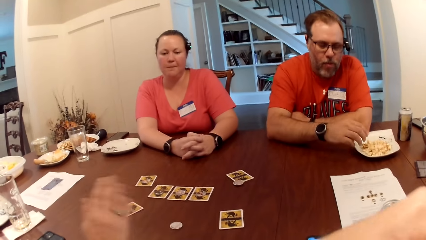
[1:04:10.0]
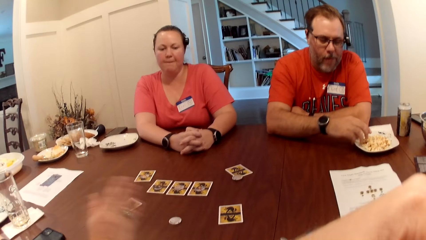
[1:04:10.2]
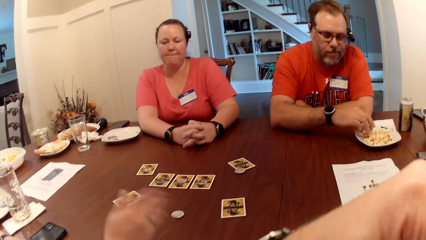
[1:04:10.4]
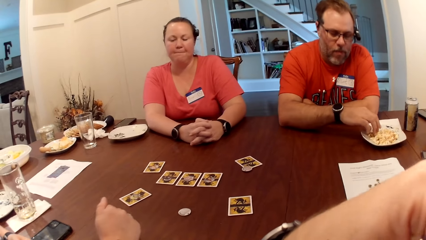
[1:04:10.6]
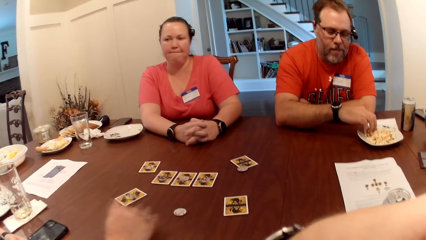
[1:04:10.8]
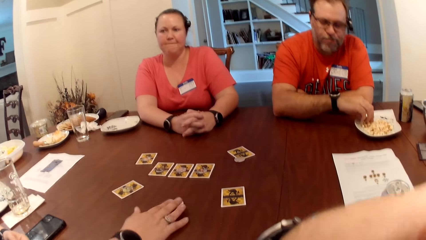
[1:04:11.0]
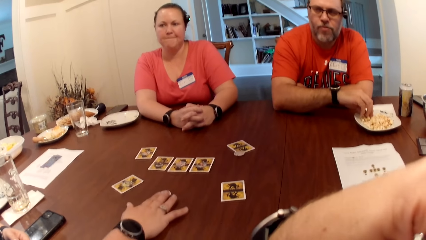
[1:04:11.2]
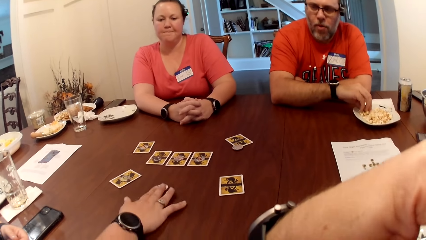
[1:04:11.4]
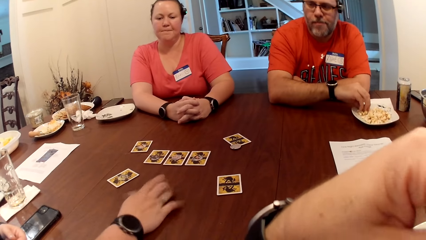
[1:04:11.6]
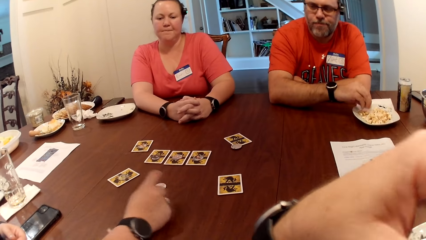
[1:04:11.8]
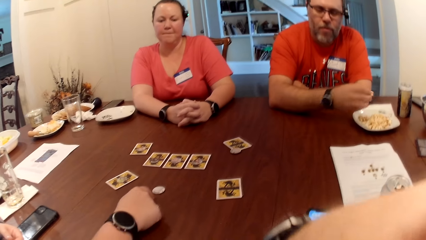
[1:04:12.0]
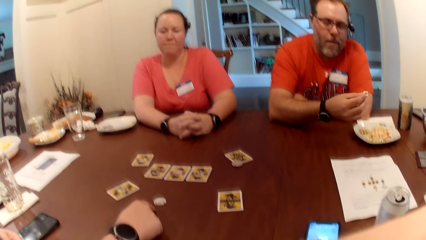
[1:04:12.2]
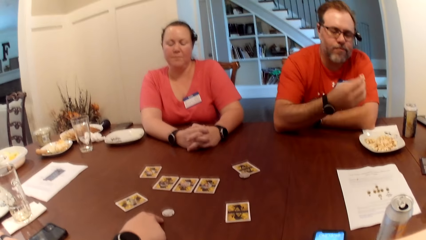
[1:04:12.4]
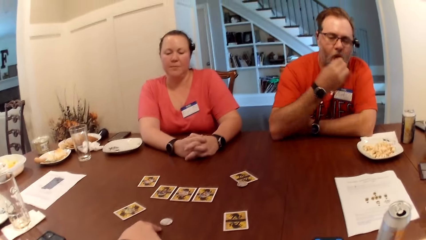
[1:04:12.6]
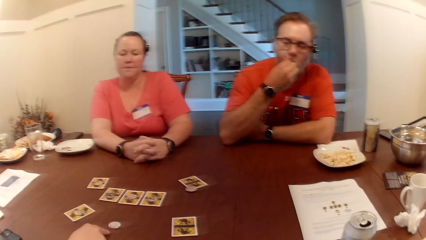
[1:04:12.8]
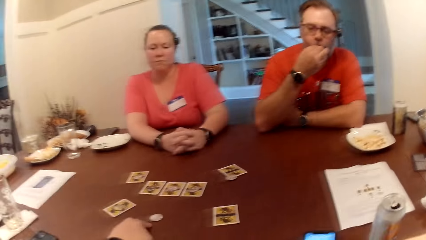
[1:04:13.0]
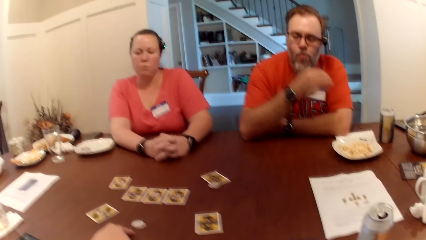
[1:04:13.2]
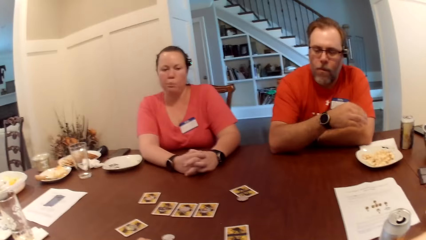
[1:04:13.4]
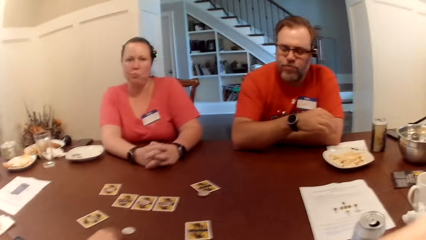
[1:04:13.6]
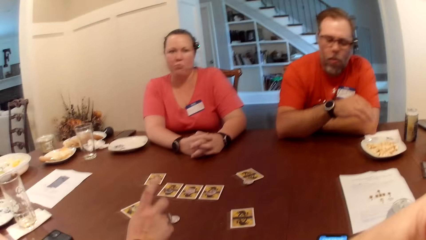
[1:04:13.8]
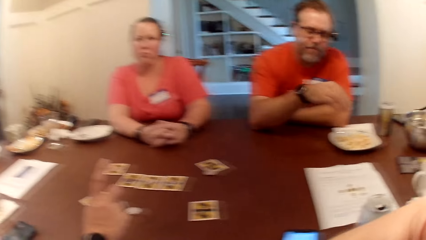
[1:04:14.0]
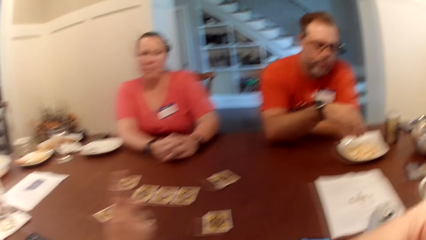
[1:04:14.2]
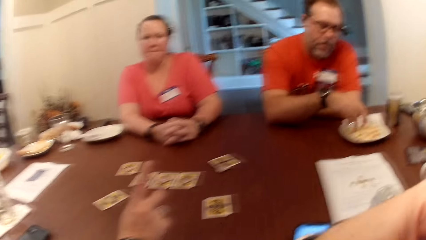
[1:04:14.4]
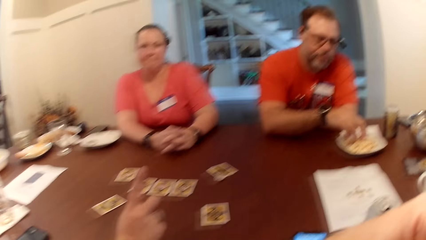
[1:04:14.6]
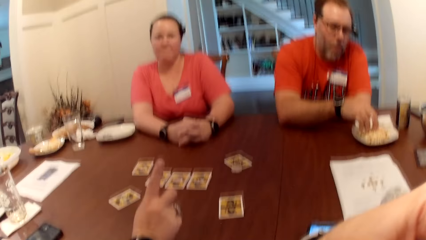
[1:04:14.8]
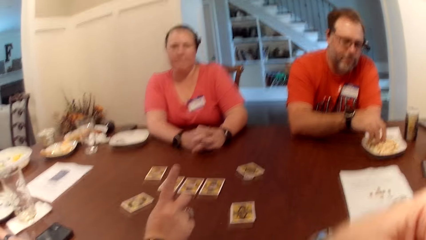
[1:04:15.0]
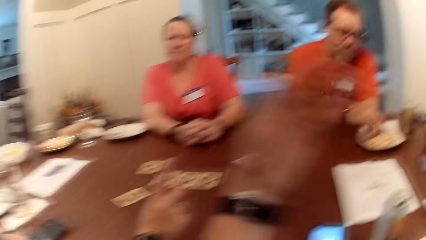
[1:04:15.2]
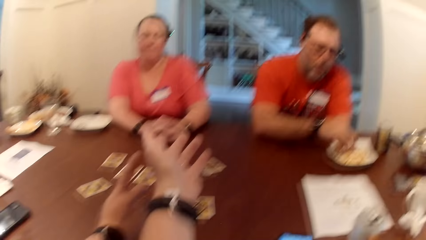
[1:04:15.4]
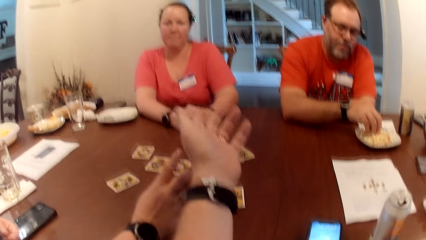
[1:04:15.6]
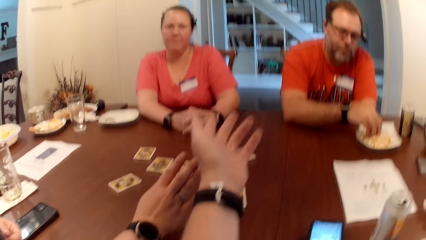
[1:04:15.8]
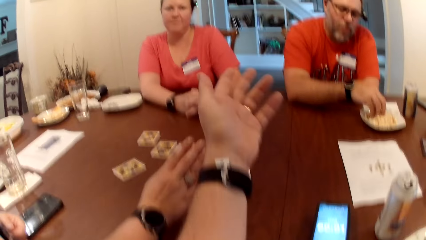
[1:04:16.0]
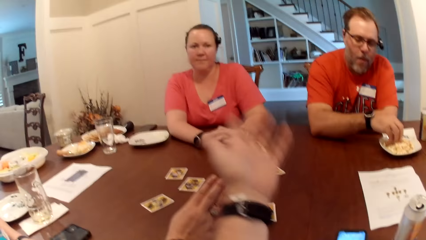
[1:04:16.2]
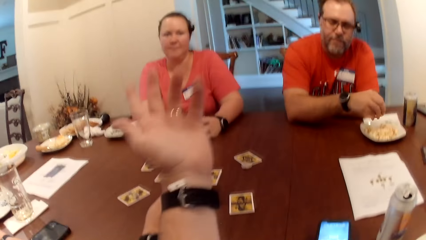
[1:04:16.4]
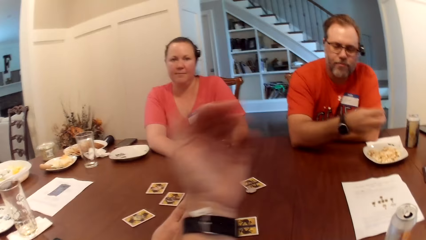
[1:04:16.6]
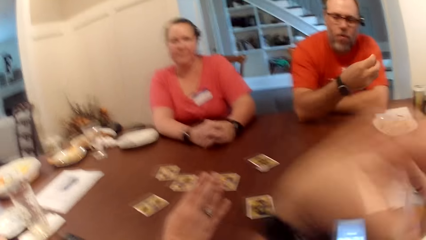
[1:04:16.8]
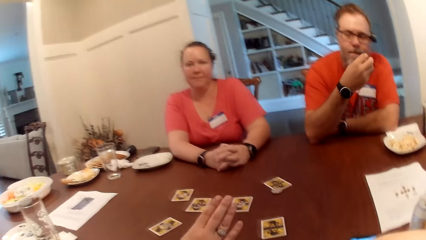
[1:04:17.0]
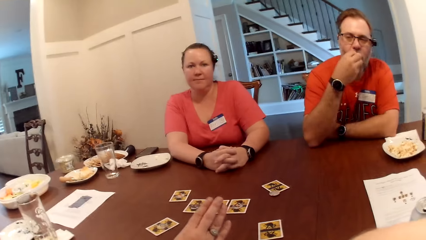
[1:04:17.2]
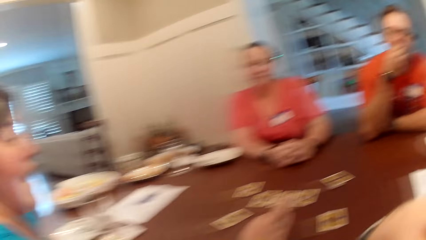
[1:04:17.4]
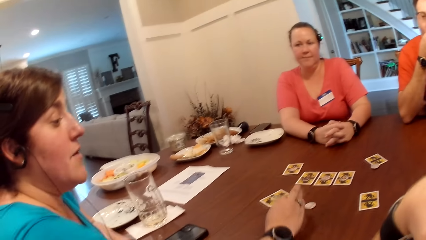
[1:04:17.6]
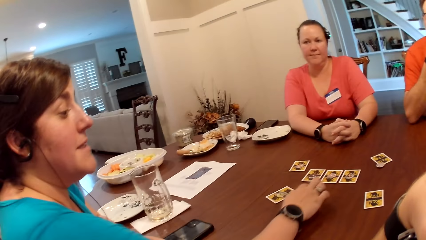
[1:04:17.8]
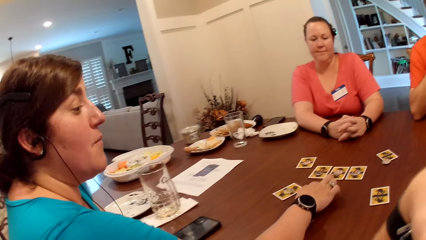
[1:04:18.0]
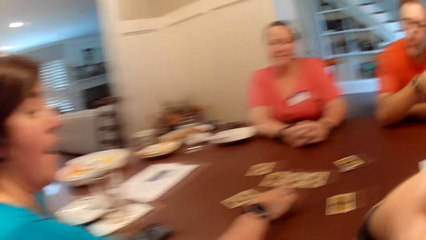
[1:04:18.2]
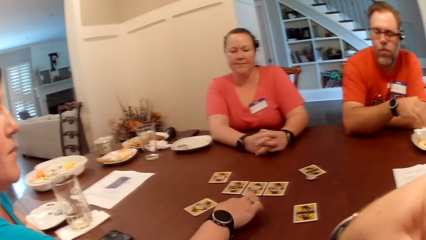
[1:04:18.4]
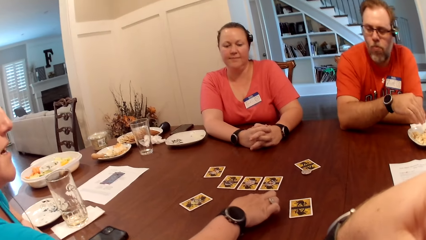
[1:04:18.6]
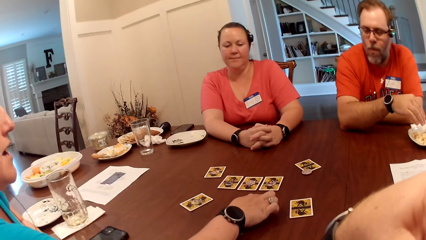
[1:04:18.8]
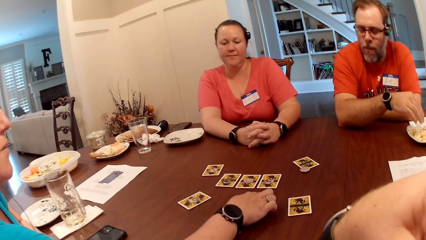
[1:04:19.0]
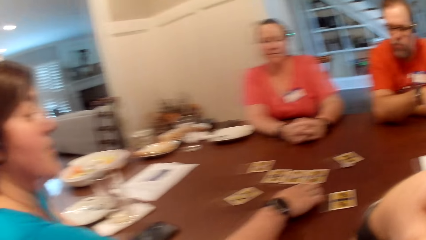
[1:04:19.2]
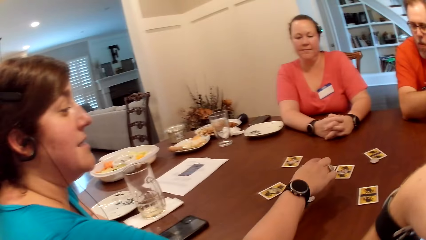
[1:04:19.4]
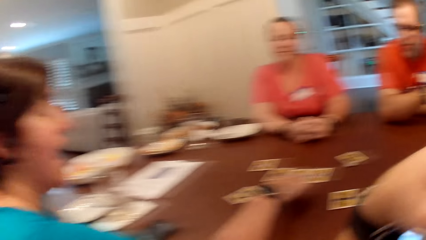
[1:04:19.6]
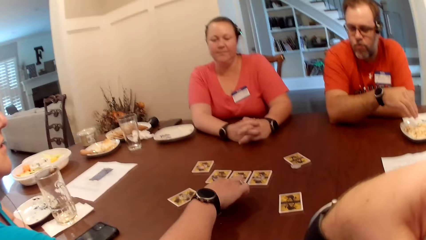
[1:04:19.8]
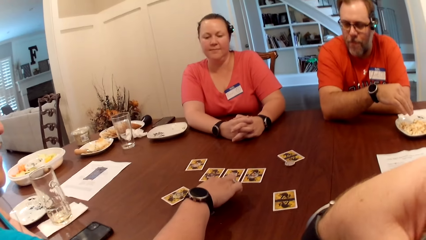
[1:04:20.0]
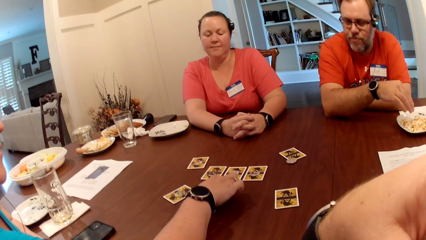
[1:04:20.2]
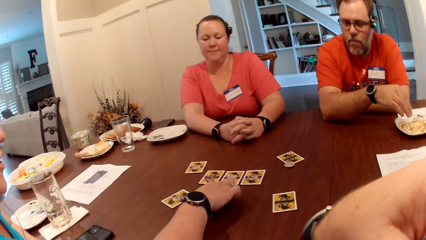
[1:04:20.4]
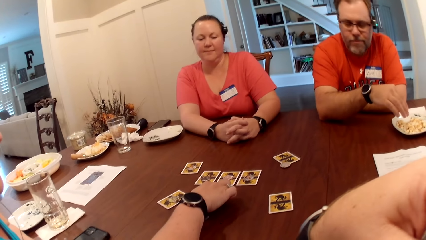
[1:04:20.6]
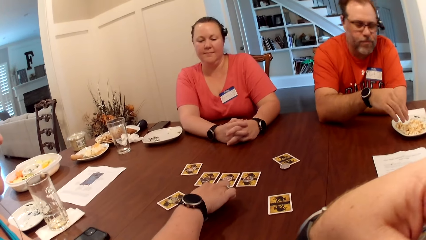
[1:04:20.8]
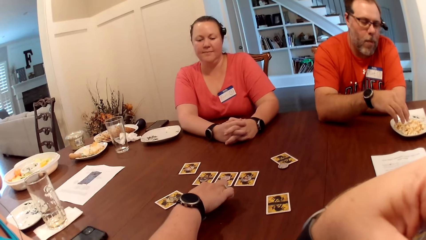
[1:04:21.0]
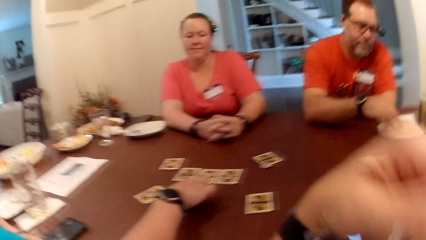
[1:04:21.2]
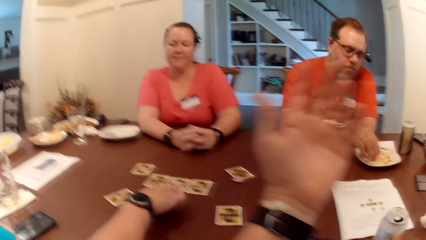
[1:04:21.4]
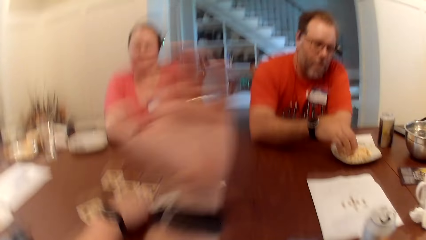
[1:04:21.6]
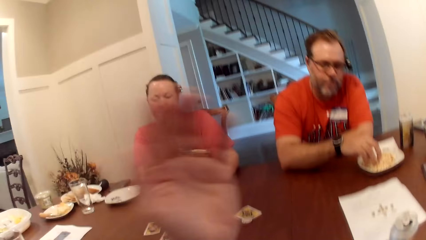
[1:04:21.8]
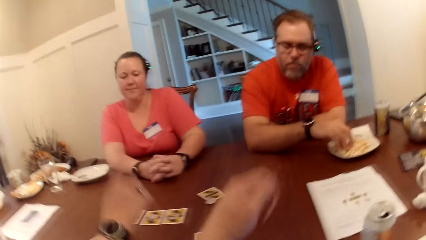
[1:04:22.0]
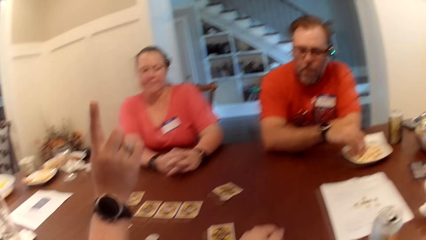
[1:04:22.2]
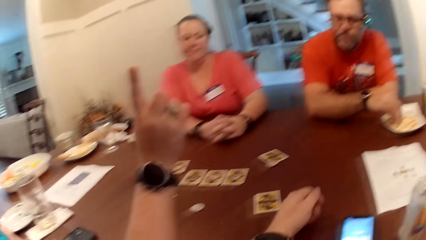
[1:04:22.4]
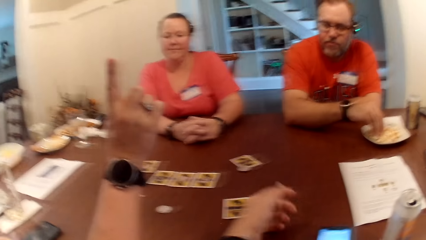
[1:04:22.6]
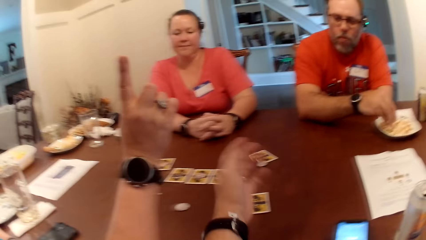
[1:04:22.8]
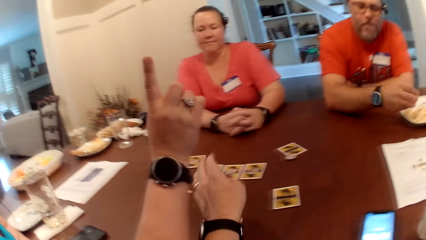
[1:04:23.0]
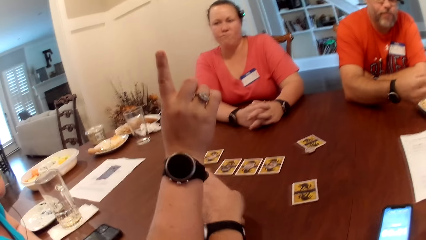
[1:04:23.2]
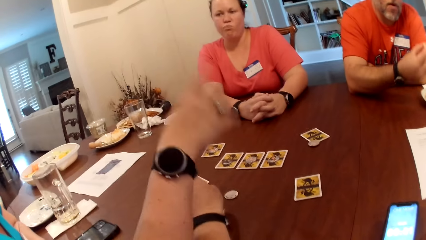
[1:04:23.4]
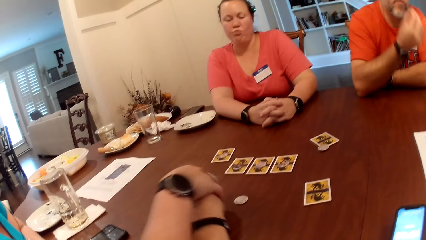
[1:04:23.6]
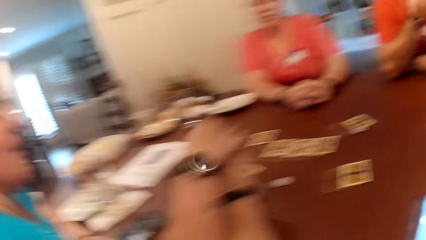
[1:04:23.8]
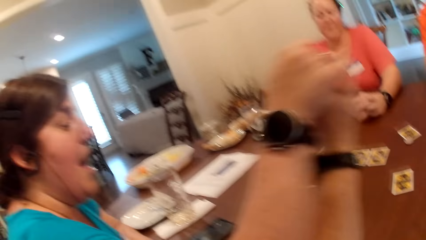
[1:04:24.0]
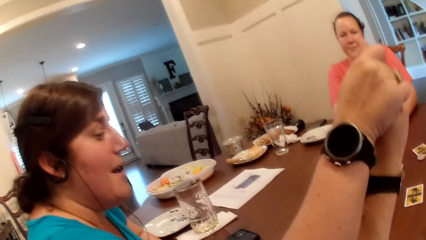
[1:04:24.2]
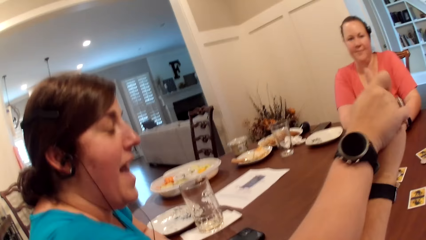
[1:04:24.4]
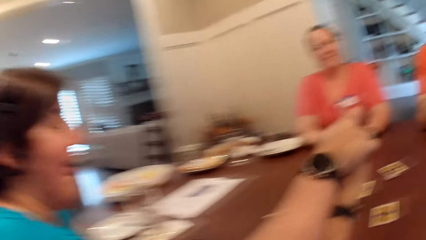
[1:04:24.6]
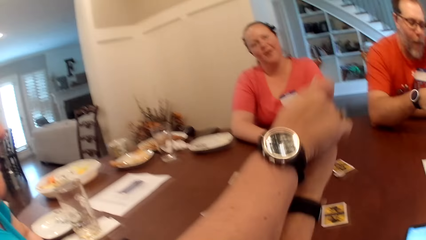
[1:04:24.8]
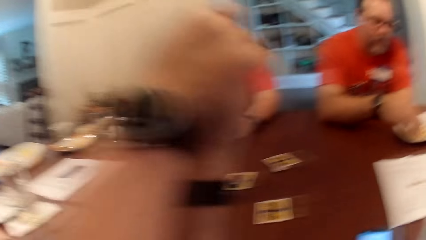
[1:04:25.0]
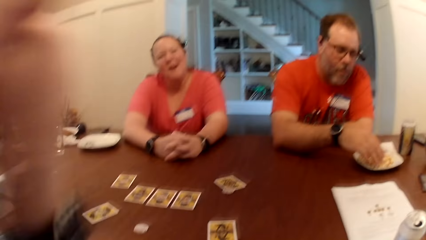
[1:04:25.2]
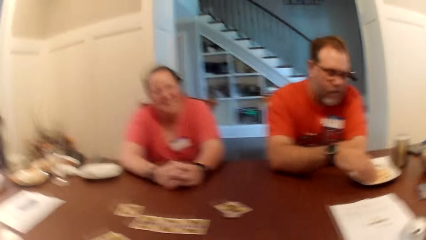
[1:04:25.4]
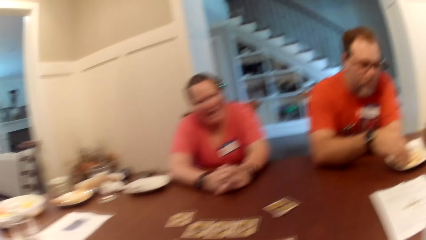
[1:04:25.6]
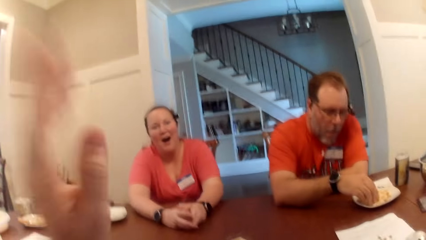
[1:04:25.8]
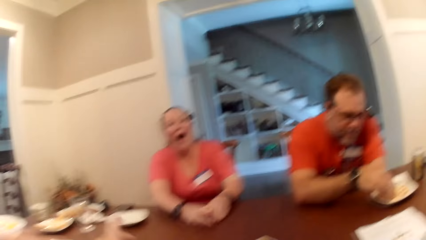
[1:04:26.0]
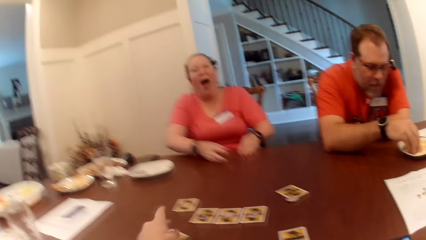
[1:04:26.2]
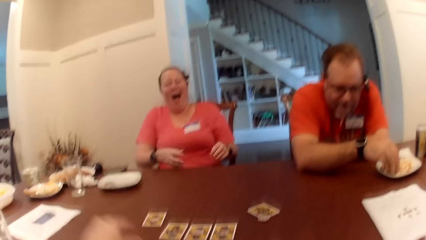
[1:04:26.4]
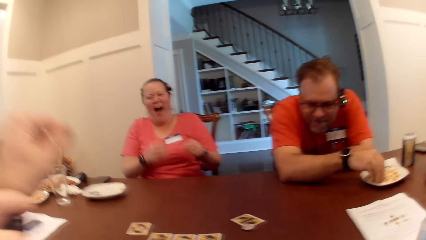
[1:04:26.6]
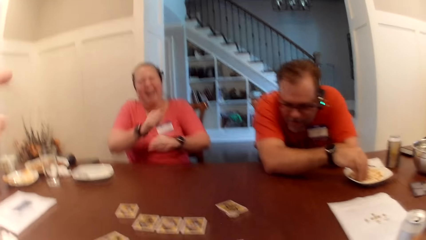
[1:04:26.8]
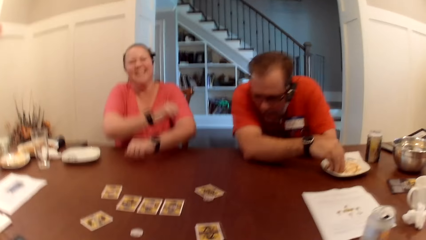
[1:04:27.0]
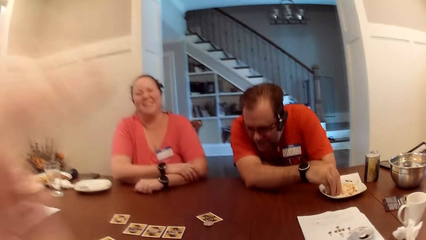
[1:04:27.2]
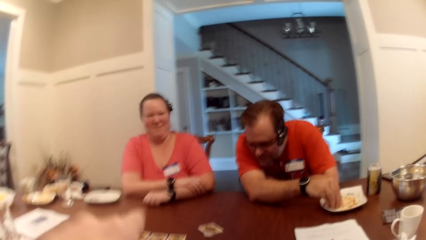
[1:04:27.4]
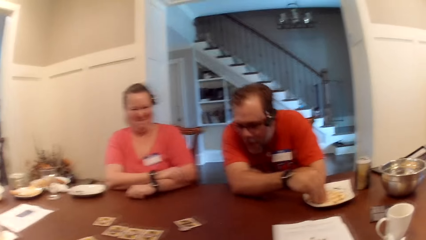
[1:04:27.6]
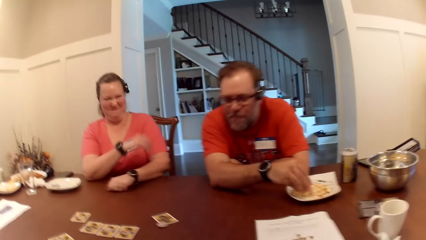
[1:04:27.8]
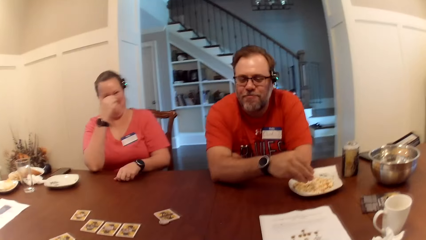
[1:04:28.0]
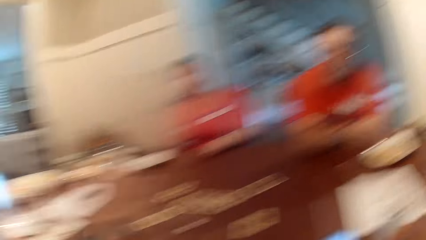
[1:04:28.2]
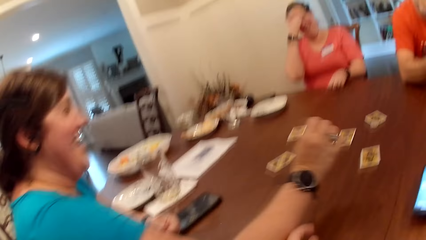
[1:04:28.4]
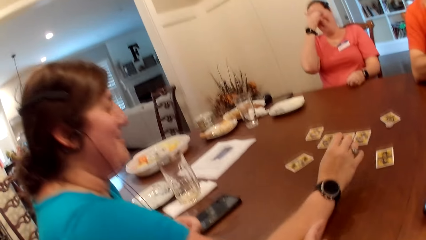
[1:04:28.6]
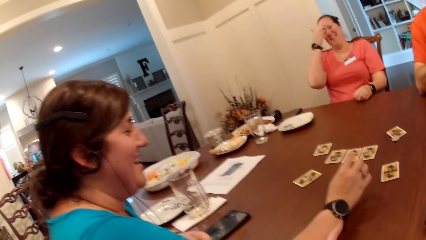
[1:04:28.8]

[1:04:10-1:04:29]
A woman explains to the group with signs. The man picks snack from the plate on the table with his right hand. The man eats snack from the plate on the table with his right hand. The man picks snack from the plate on the table with his right hand. The camera wearer does a hand gesture. The man eats snack from the plate on the table with his right hand. The woman moves the chips. The woman explains to the group with signs. The man picks snack from the plate on the table with his right hand. The camera wearer does a hand gesture. The man eats snack from the plate on the table with his right hand. The woman pushes the camera wearer's hand. Another woman removes both hands from the table. The man picks snack from the plate on the table with his right hand. The other woman places both hands on the table.
